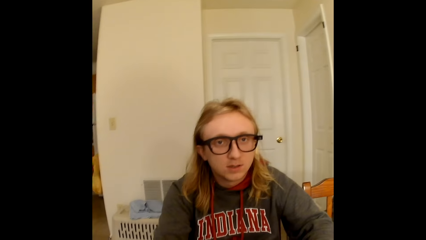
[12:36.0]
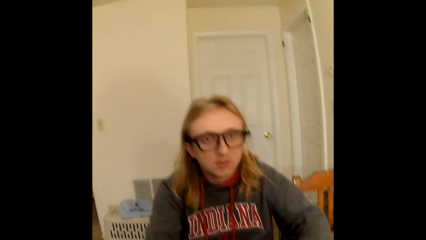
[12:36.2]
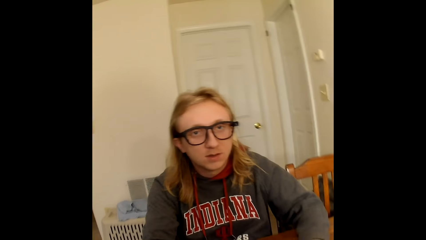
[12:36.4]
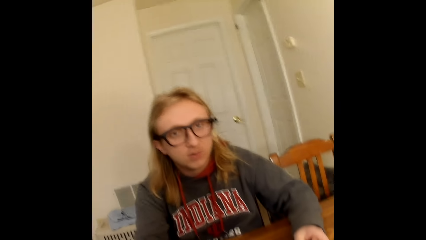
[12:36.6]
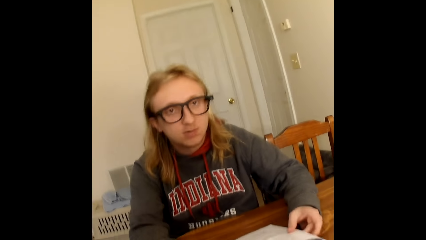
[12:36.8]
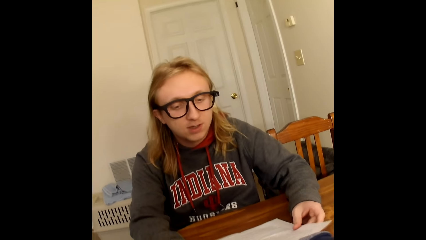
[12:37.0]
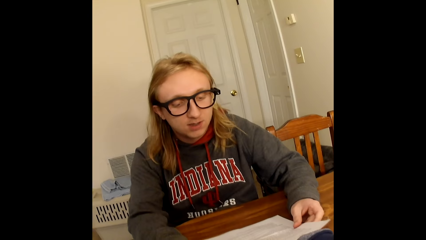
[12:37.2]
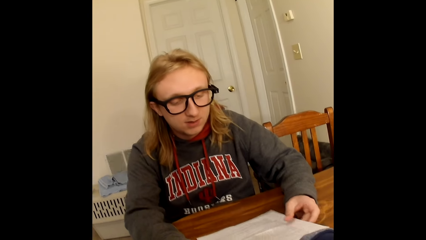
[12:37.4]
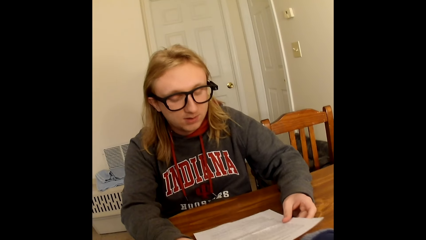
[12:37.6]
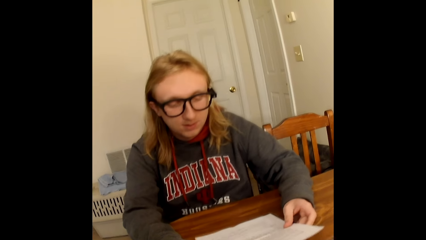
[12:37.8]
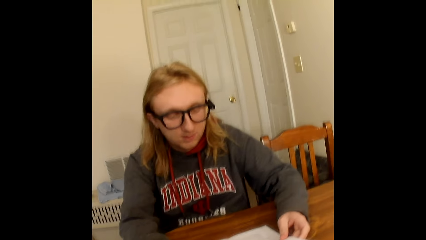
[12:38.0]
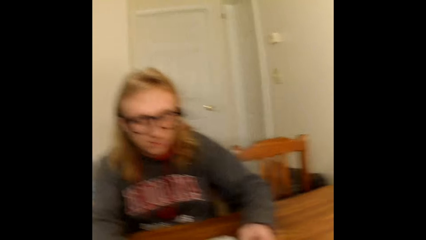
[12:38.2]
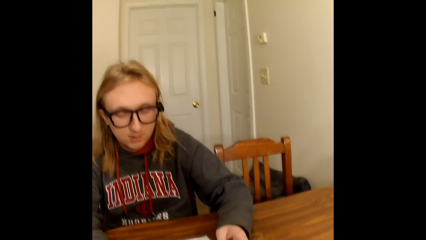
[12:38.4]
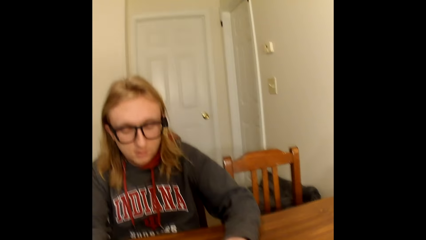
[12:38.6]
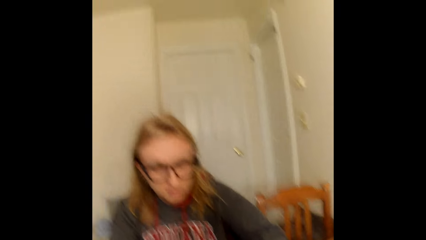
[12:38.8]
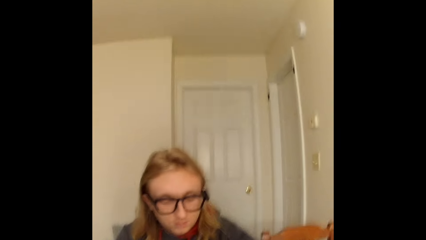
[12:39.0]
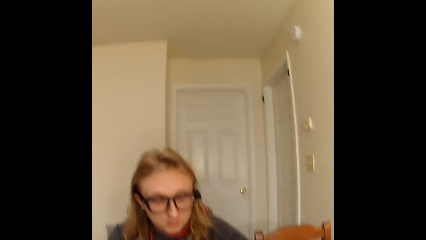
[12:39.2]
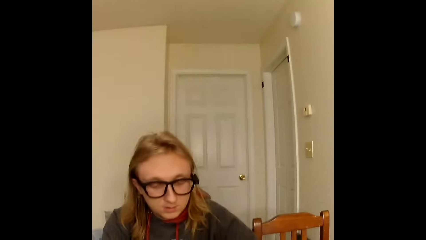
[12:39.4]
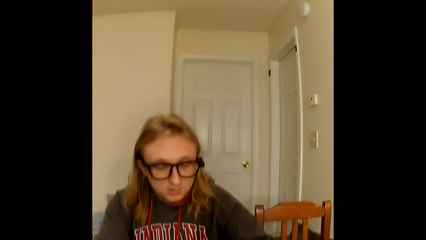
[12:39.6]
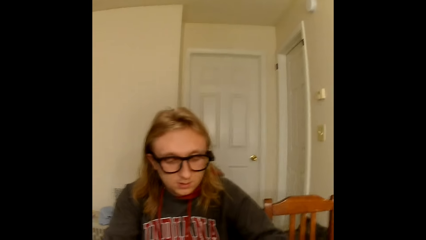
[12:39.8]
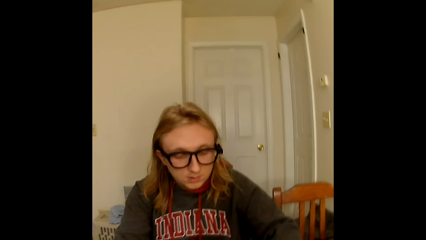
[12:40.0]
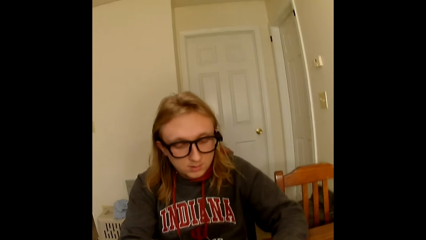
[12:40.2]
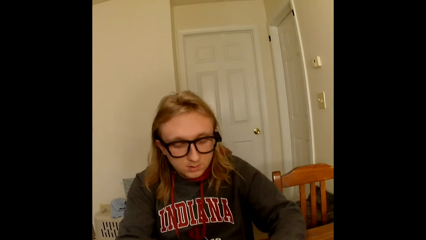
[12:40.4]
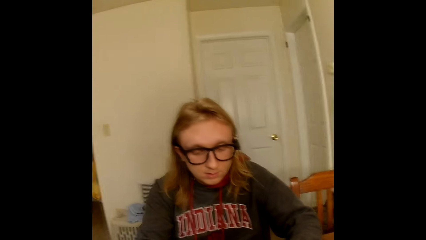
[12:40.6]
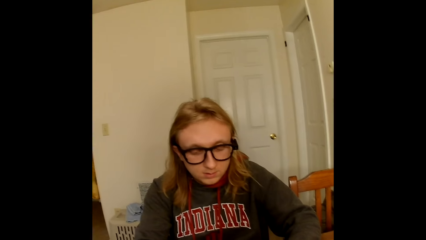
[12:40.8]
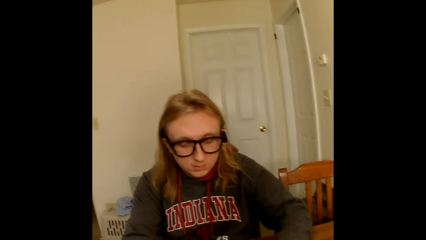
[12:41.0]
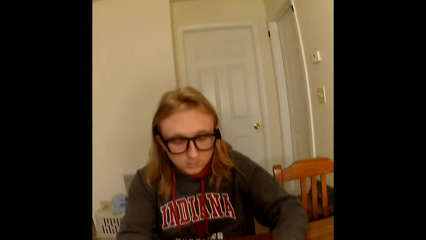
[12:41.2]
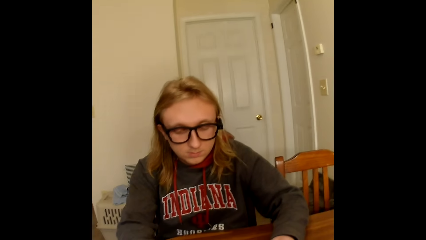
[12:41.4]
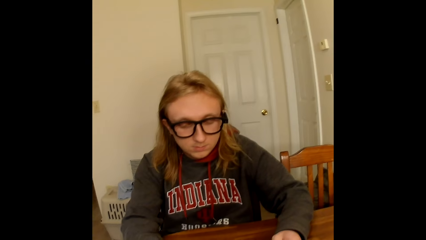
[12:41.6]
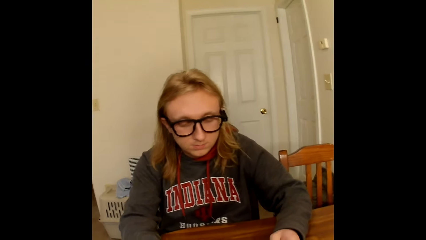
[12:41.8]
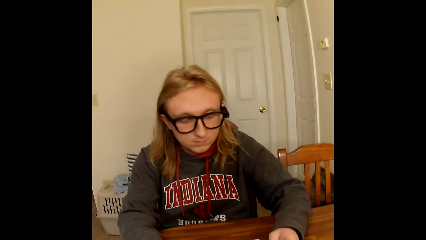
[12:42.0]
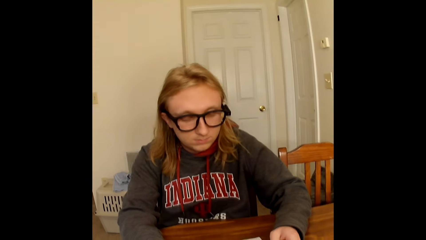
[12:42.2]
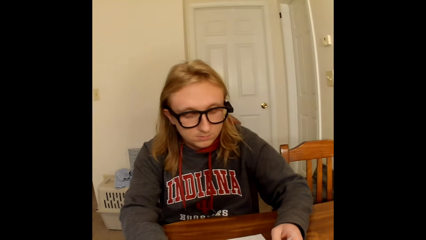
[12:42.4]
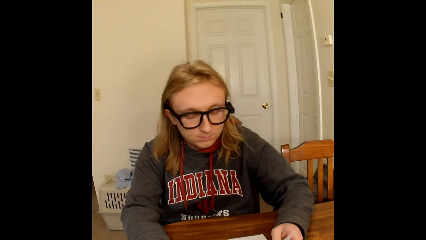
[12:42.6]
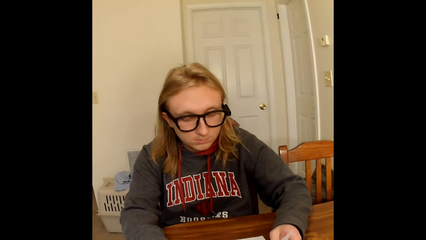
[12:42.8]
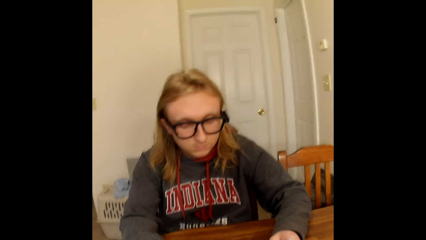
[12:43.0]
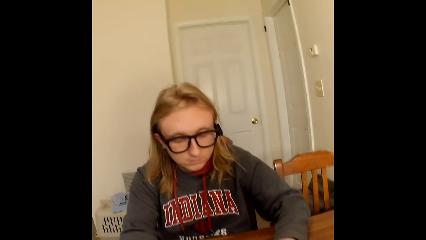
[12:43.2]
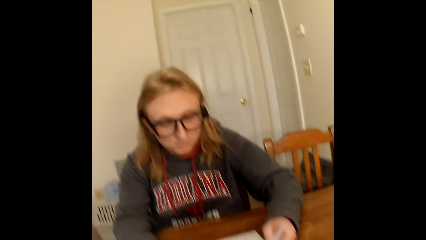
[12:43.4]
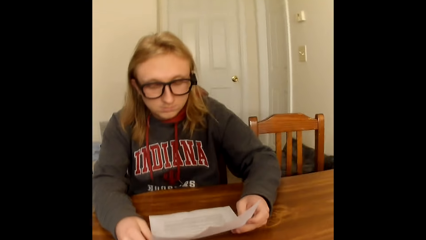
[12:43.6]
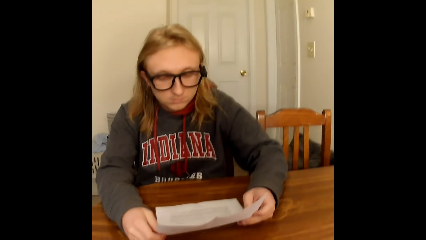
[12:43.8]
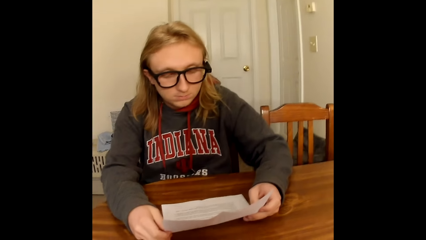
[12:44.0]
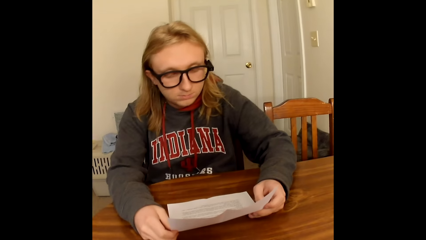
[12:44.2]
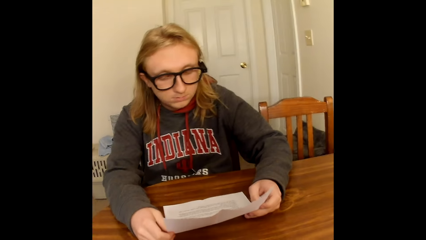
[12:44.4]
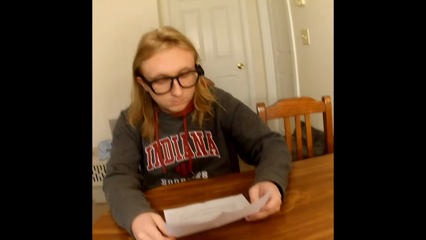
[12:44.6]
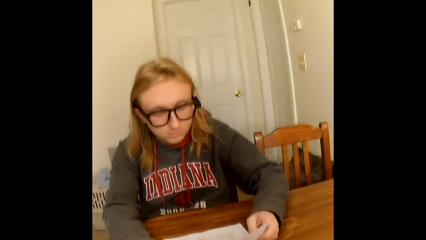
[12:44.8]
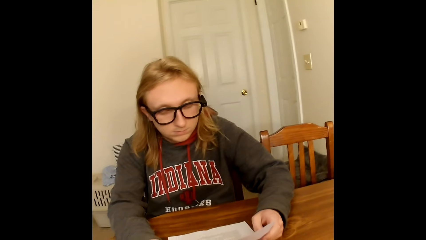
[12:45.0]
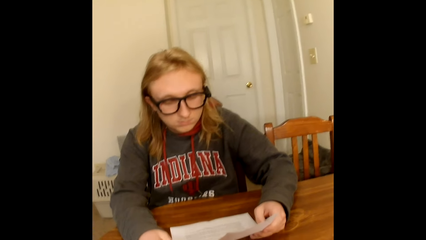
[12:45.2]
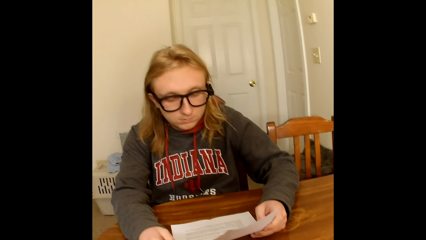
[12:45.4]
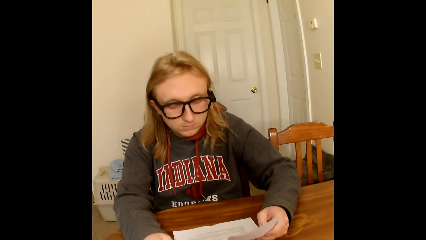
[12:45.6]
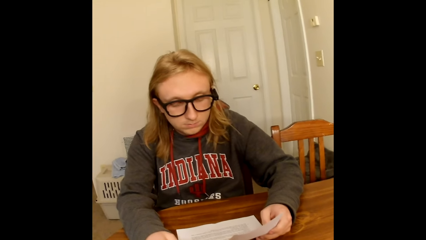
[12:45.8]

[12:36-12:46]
The camera wearer speaks to a man. The man speaks to the camera wearer. The camera wearer speaks to the man.

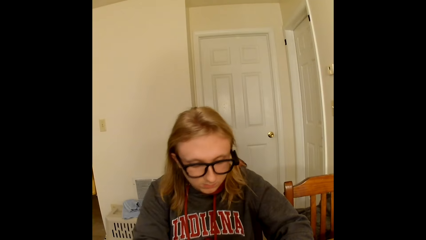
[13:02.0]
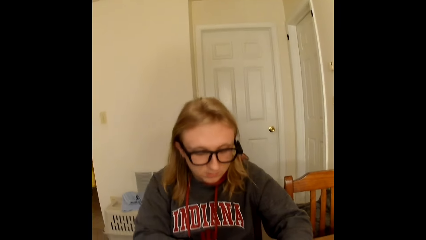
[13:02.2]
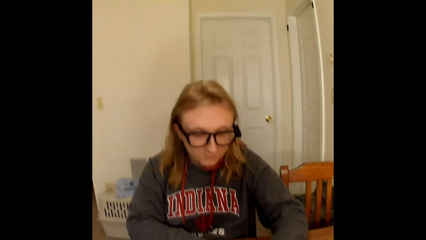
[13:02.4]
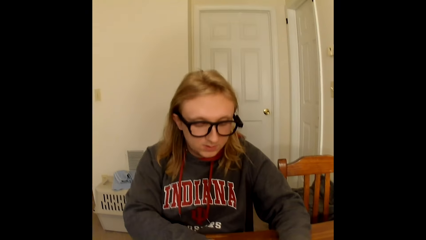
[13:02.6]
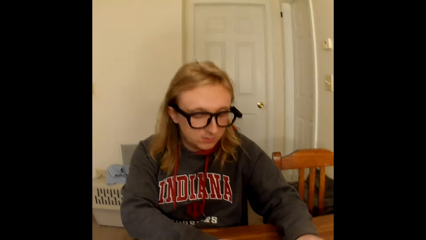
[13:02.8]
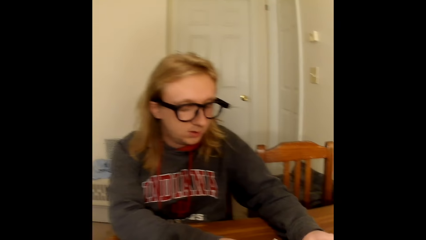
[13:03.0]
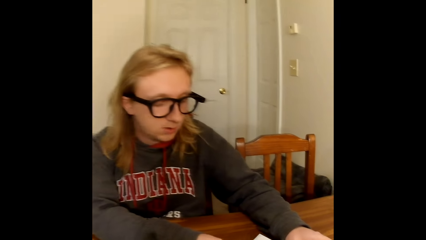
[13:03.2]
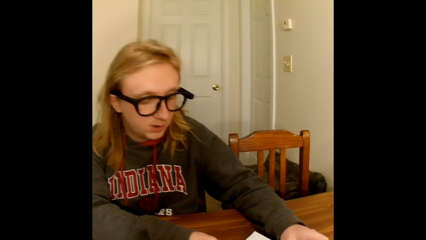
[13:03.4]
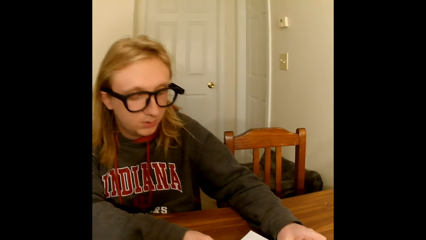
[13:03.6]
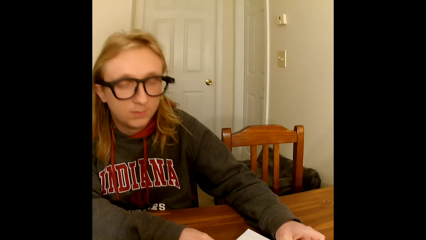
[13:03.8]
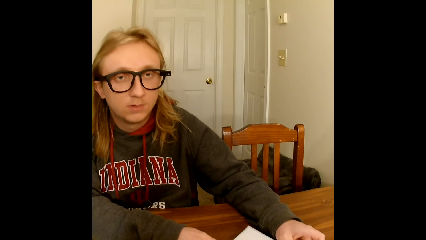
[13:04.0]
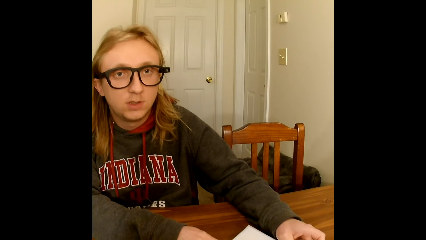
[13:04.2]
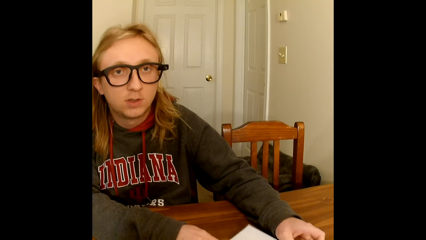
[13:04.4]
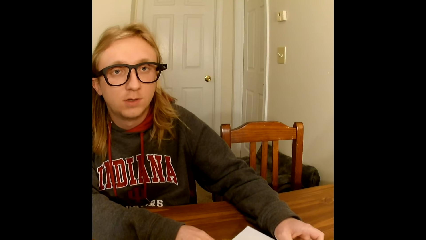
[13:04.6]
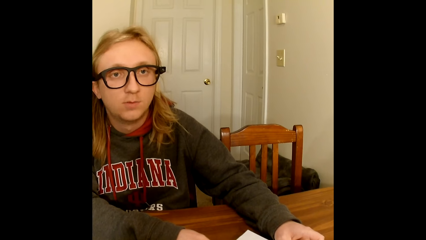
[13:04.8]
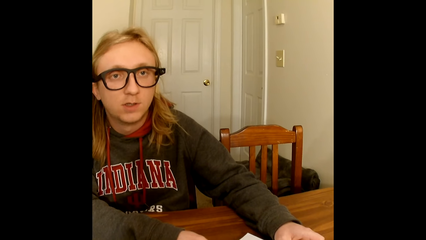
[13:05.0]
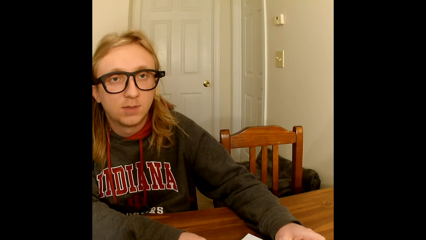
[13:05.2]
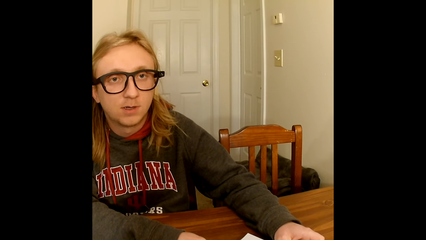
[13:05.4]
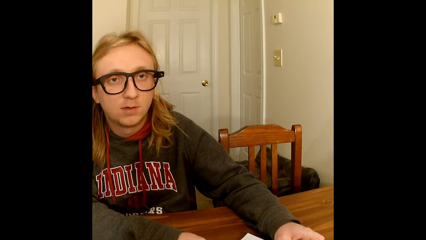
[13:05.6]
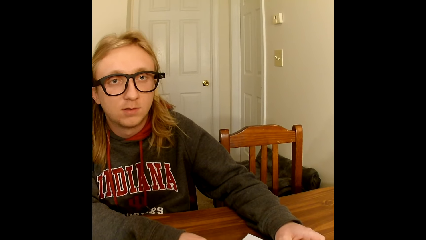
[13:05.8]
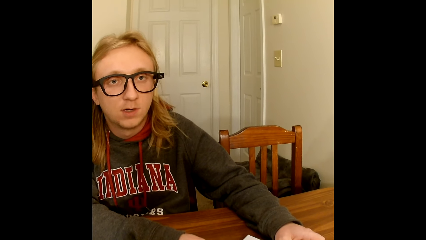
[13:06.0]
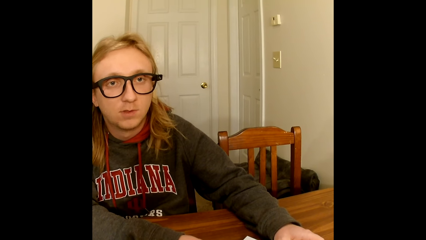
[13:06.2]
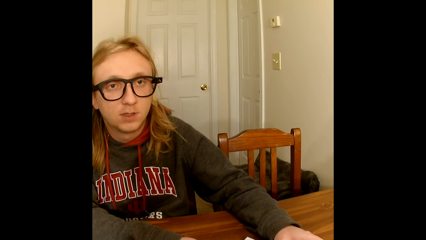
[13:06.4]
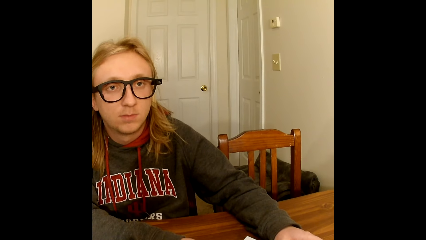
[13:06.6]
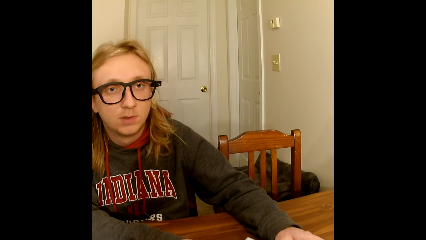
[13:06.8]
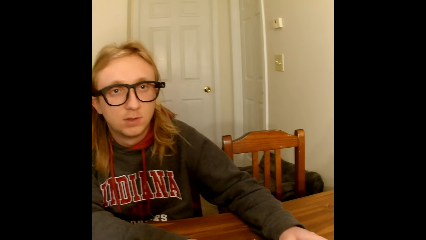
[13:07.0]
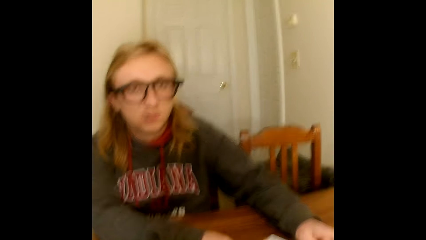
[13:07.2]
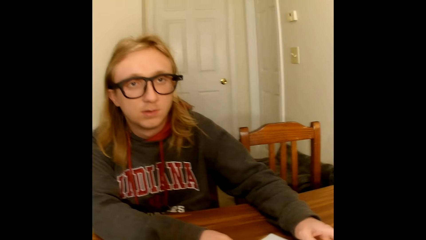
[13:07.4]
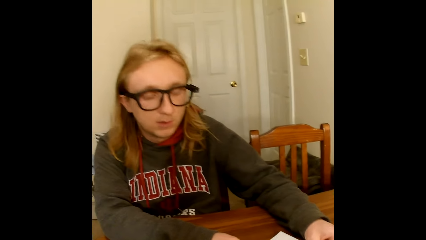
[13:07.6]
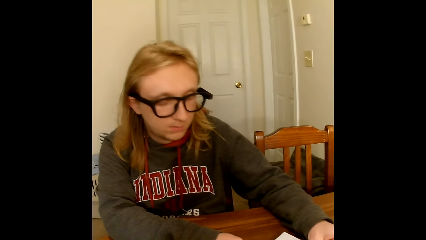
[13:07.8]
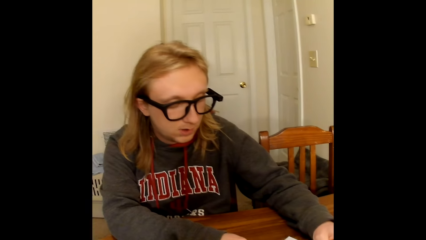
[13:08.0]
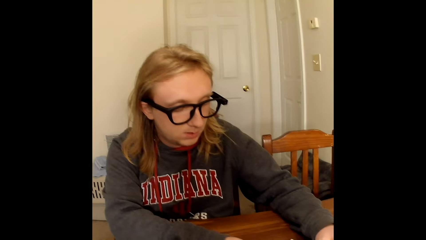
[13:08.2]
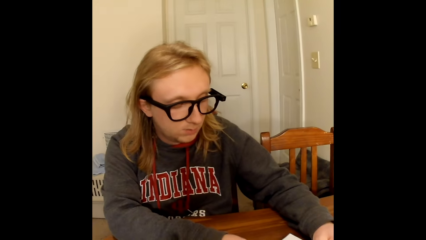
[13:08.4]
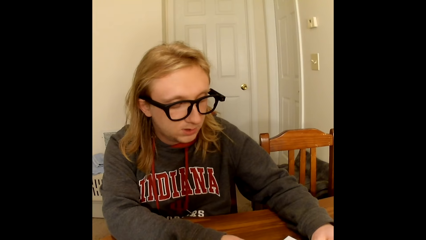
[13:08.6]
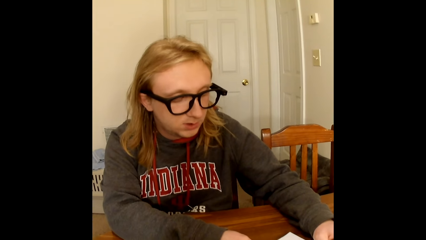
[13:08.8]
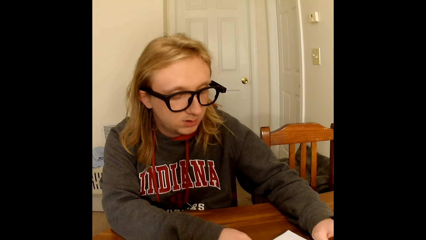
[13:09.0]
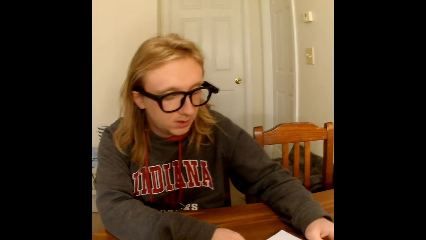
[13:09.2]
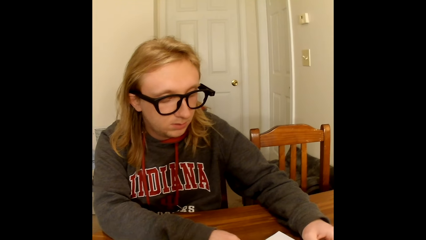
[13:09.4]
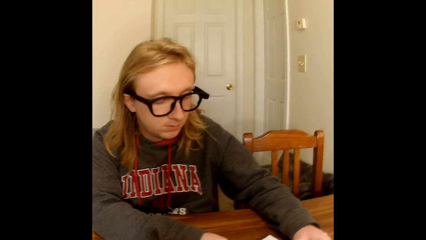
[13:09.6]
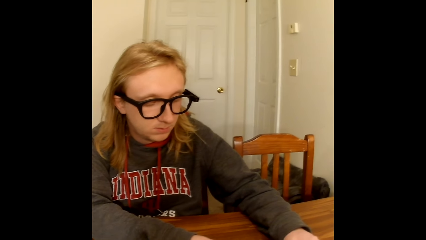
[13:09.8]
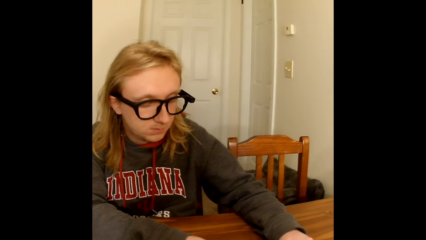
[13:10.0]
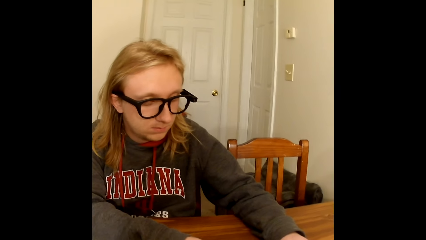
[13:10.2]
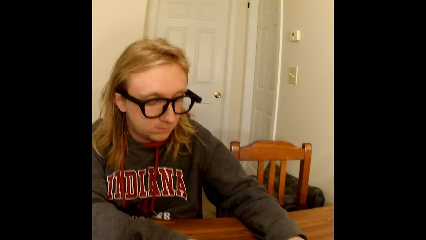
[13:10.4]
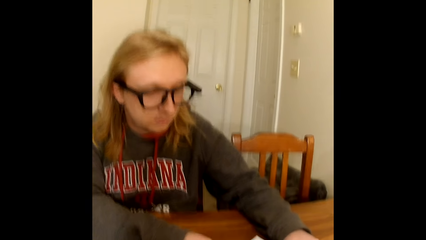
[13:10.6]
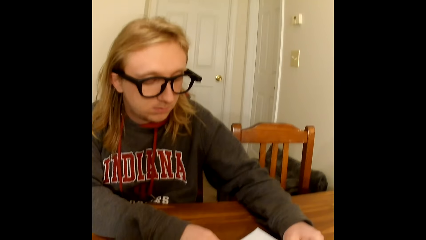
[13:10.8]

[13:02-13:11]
The man places the piece of paper on the table with both hands. The man speaks to the camera wearer. The camera wearer speaks to the man.
